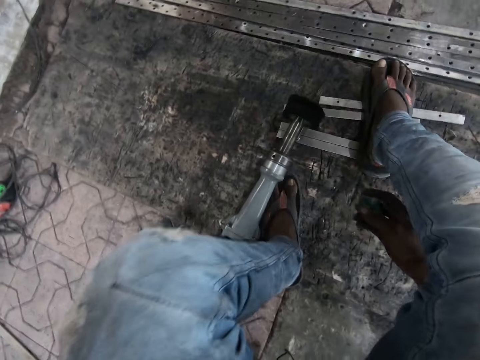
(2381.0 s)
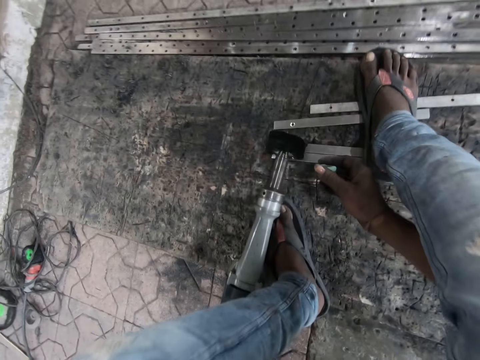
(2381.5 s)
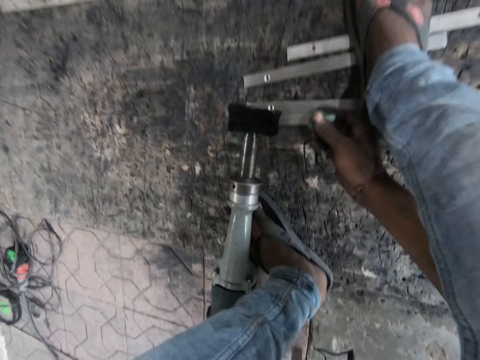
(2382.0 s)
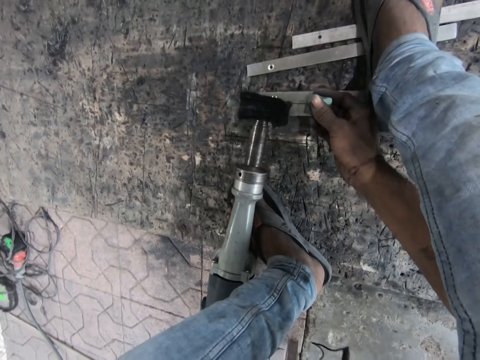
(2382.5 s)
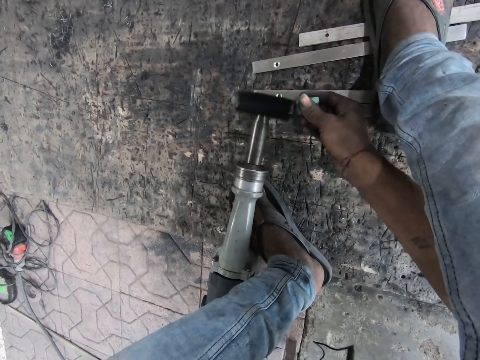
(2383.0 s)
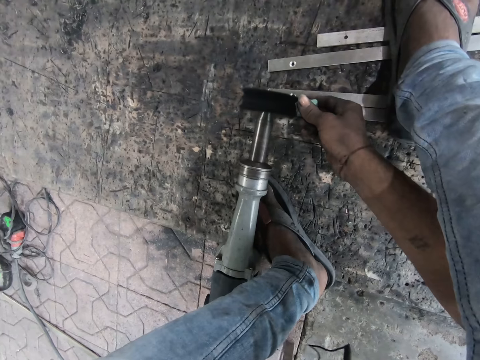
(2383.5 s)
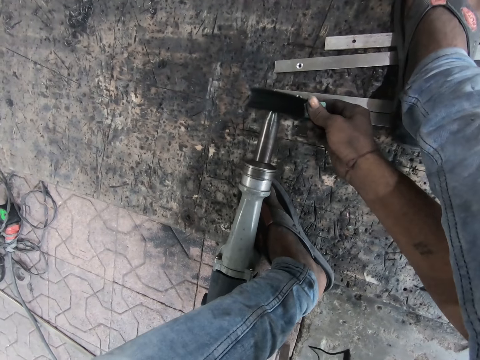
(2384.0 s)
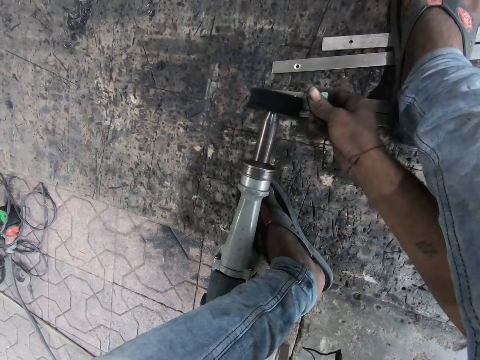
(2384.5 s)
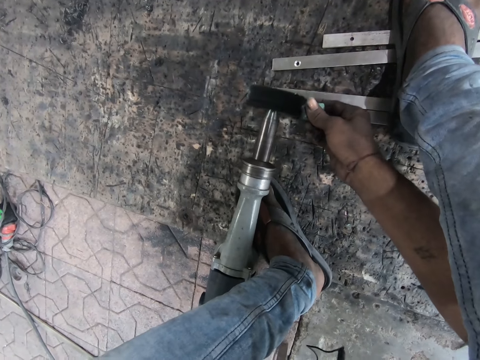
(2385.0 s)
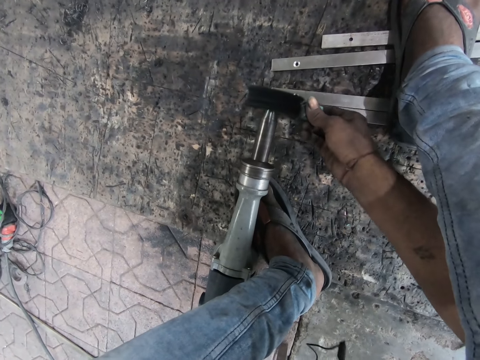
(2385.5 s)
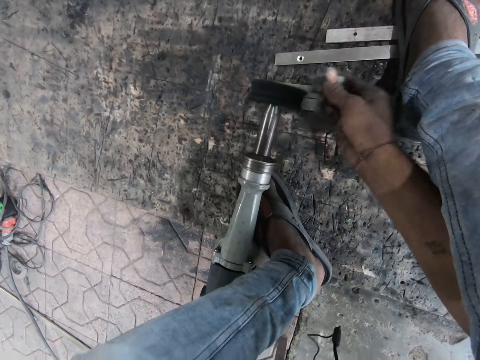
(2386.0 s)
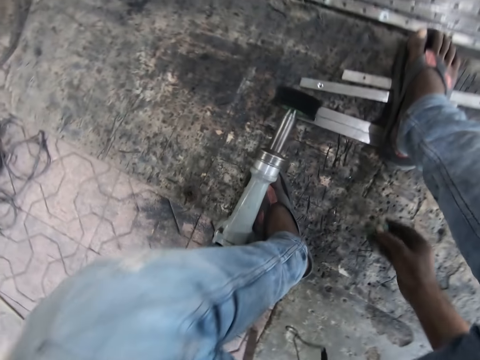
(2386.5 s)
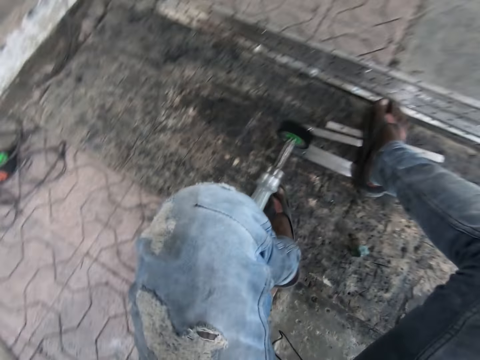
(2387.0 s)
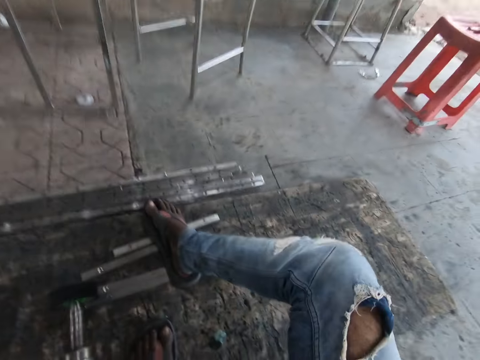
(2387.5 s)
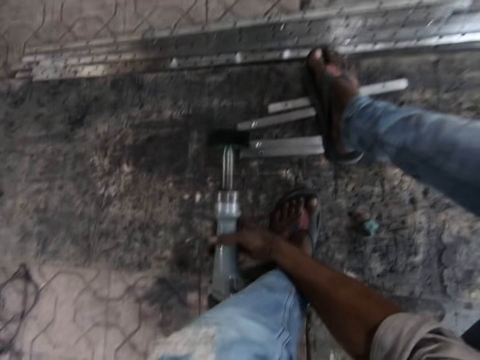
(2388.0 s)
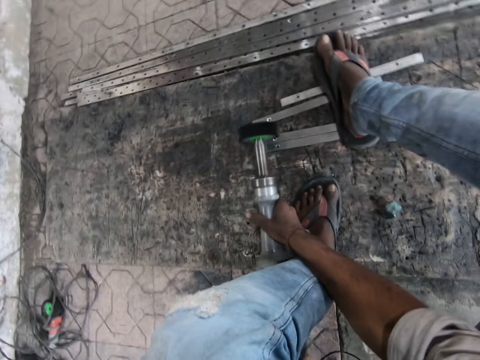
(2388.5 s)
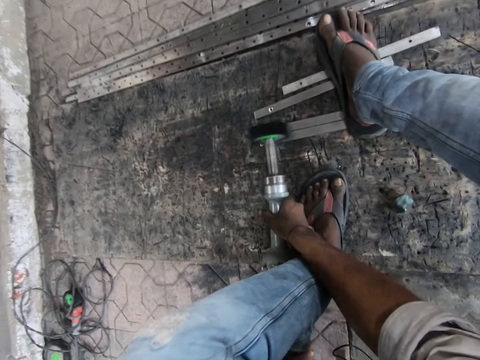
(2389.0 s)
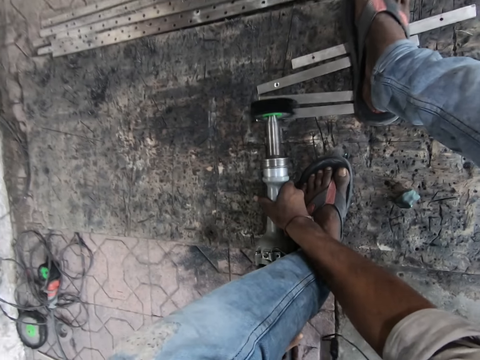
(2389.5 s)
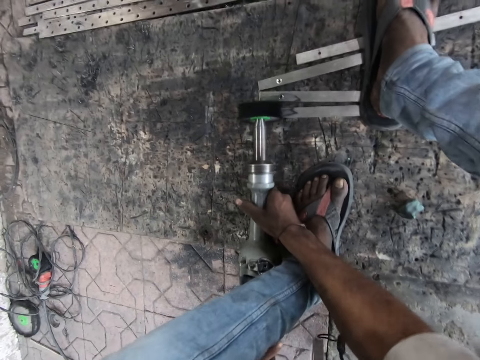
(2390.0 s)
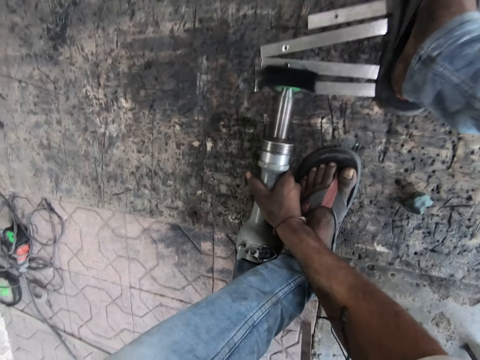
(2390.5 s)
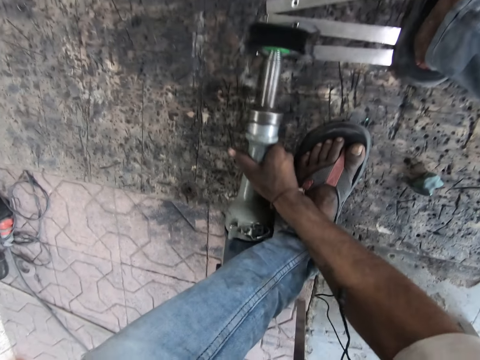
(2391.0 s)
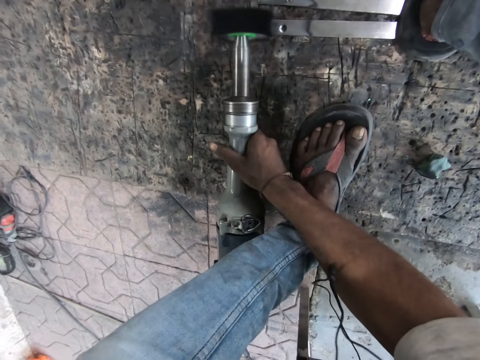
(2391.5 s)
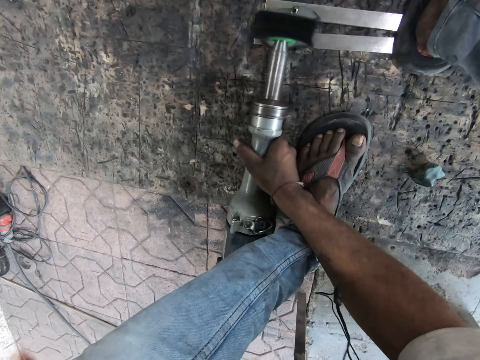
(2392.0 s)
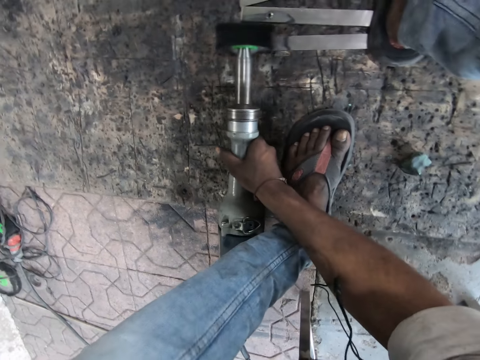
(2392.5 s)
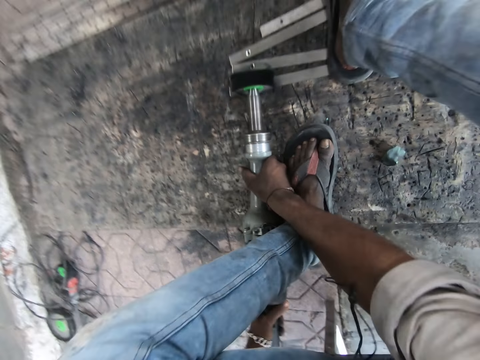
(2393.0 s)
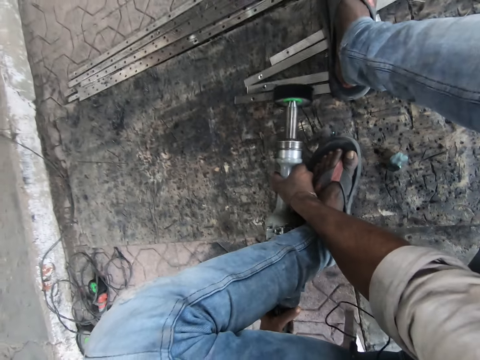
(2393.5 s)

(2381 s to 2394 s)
The camera wearer holds a coupler. They turn on the straight grinder. They place the metal piece or coupler beside the straight grinder disc. They drop the metal piece on the ground. They polish the metals with the straight grinder.

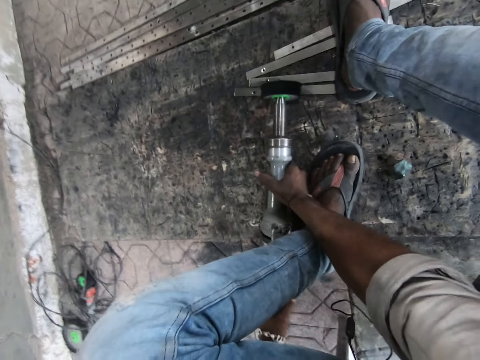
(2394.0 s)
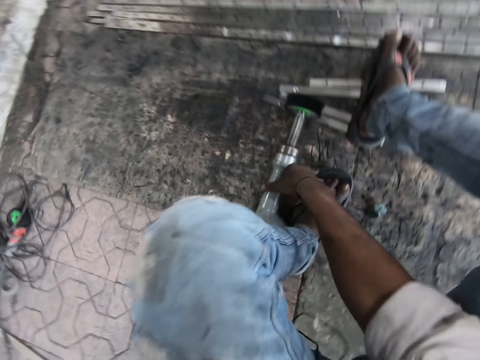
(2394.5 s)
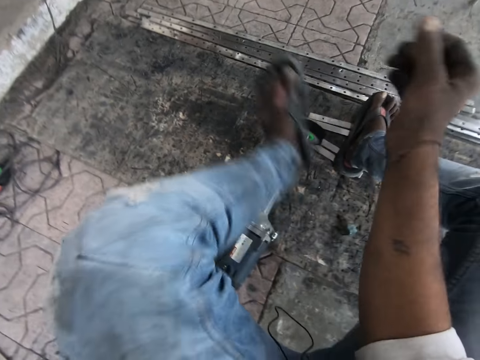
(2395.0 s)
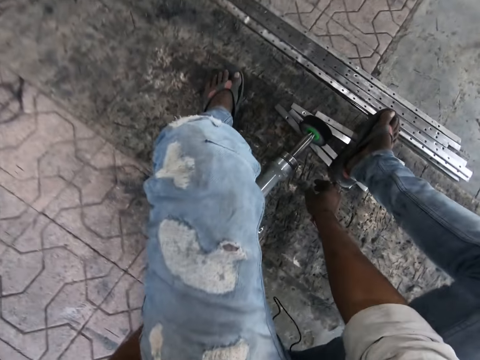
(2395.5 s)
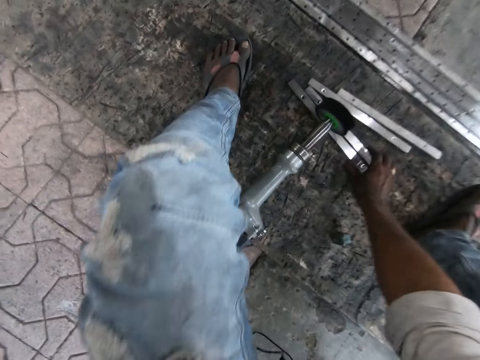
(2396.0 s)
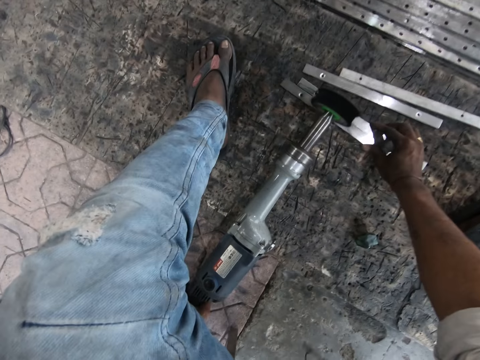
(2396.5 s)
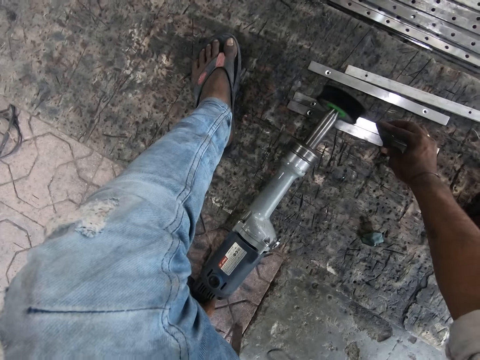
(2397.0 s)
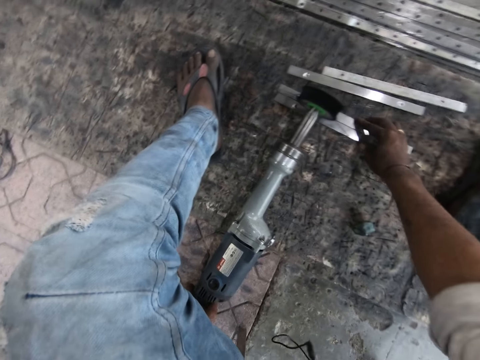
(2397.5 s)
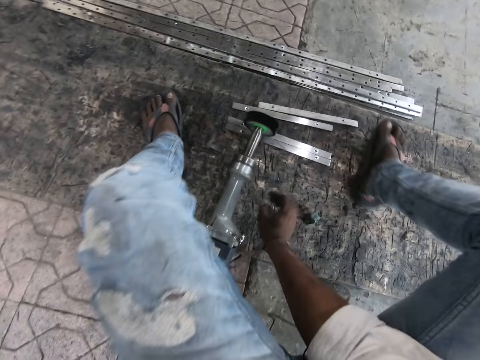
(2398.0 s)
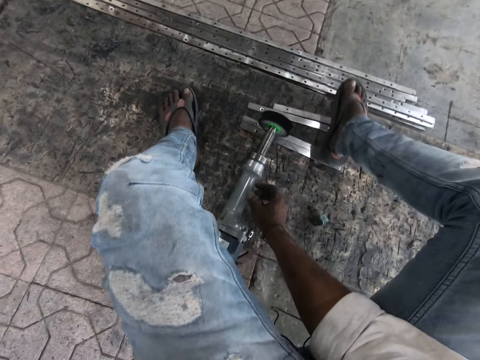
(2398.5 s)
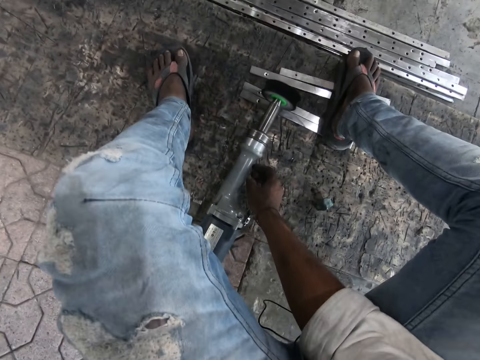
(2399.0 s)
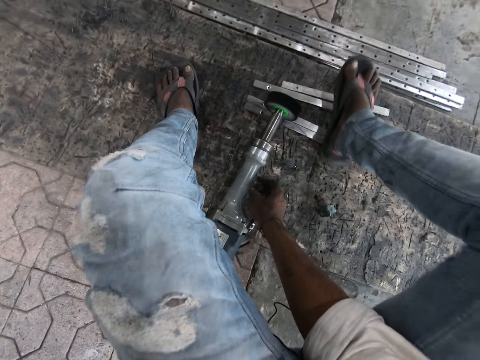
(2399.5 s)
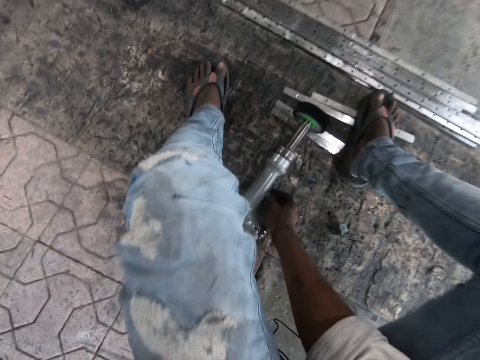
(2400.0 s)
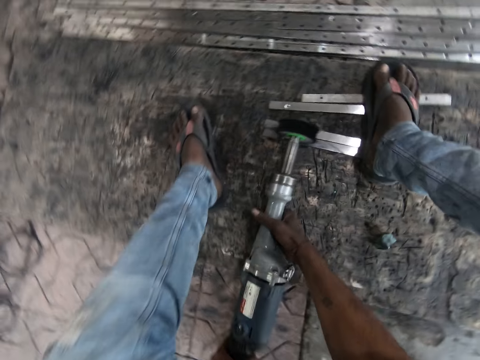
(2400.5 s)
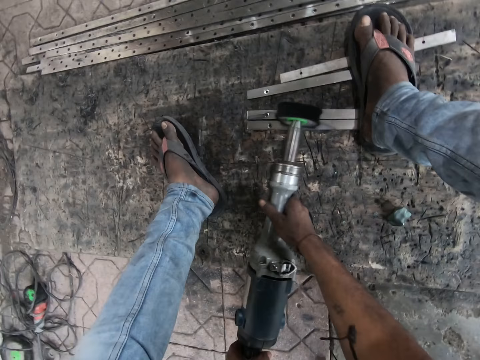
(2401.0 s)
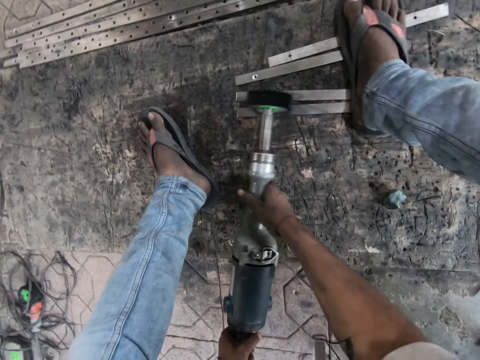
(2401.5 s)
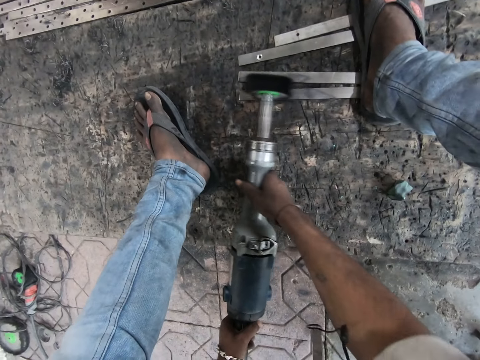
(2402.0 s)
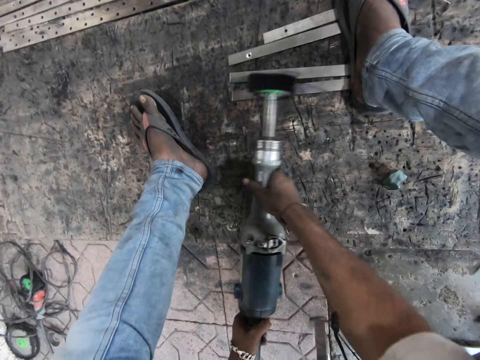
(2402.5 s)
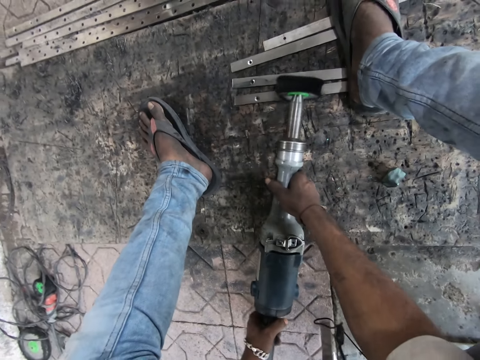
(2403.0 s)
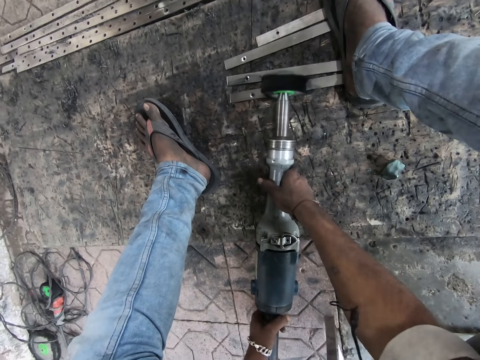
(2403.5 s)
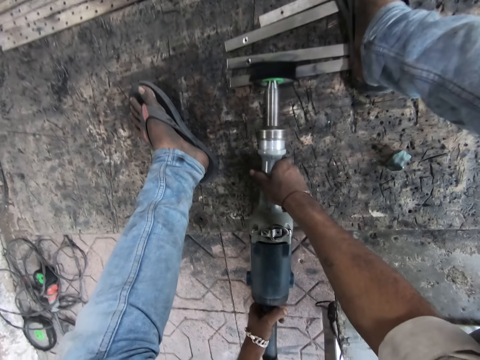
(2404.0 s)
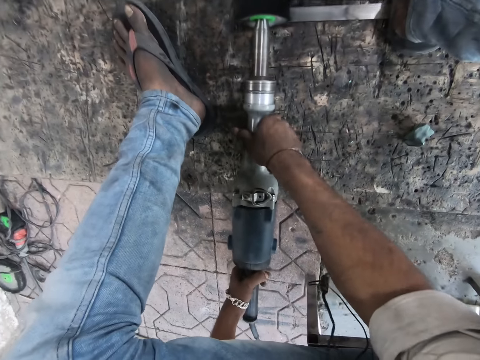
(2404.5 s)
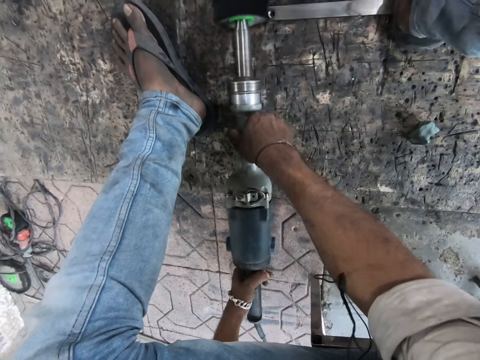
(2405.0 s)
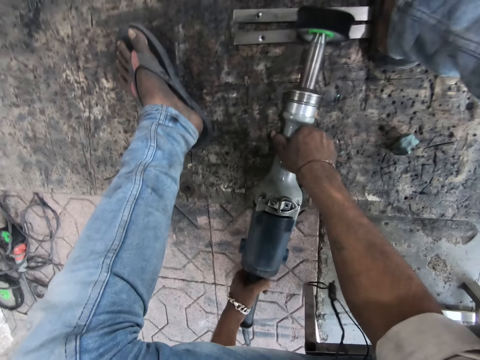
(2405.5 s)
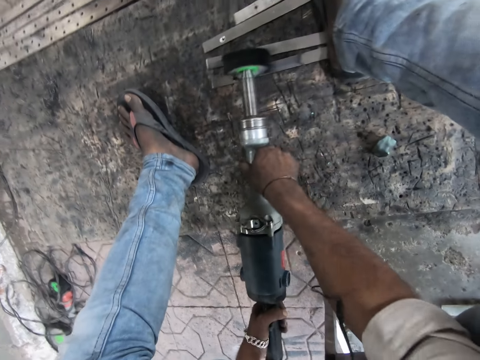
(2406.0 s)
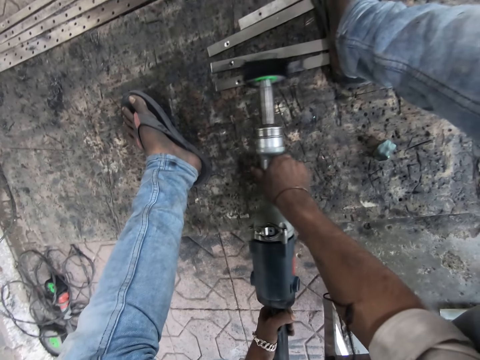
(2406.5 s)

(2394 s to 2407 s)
The camera wearer removes legs from the metal rod. He adjusts the metals with his right hand. He joins the metal rods. He places his right foot on the metals. He polishes the metals with the straight grinder. He polishes the metals on the ground with the straight grinder.
